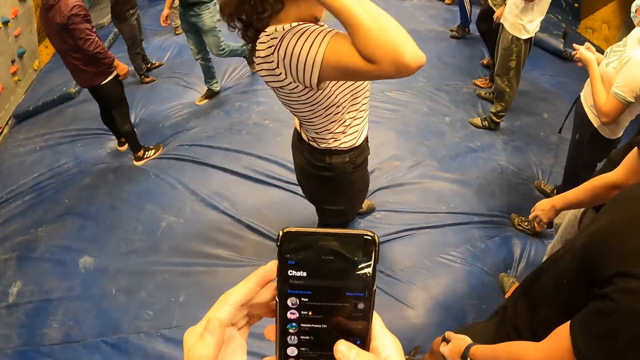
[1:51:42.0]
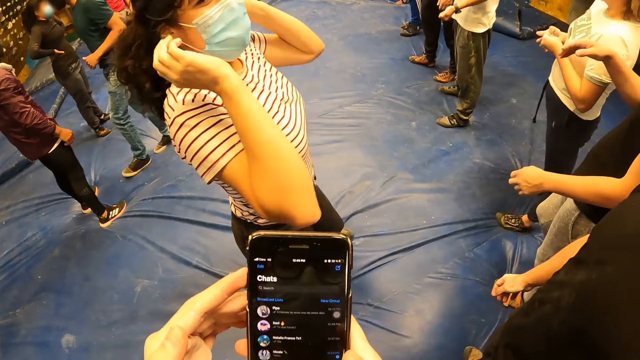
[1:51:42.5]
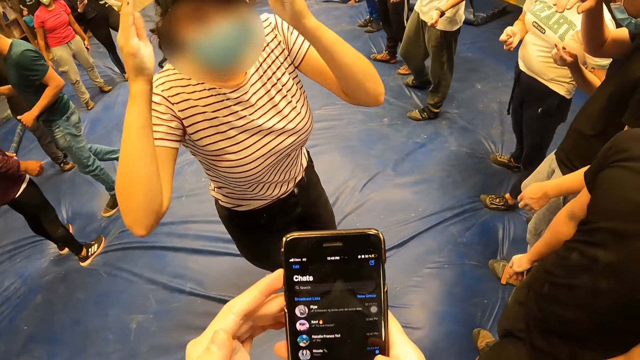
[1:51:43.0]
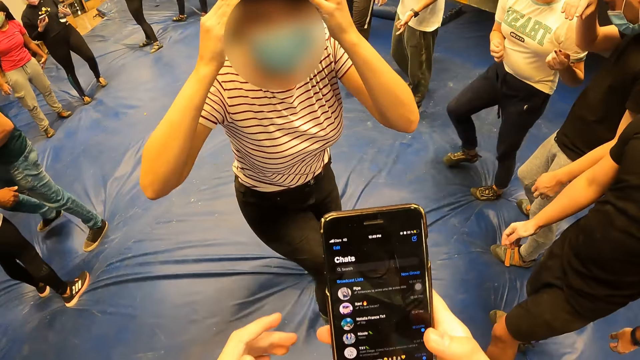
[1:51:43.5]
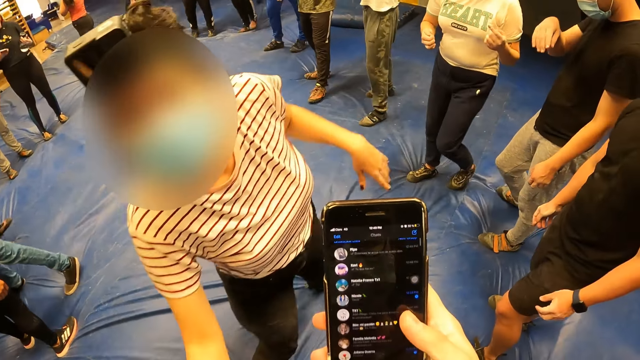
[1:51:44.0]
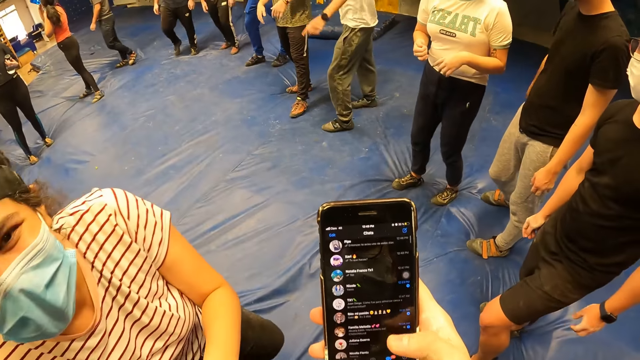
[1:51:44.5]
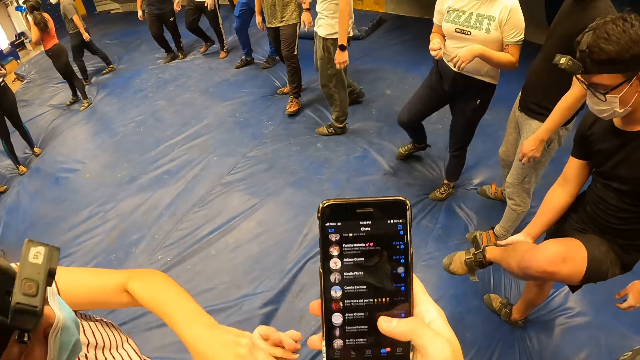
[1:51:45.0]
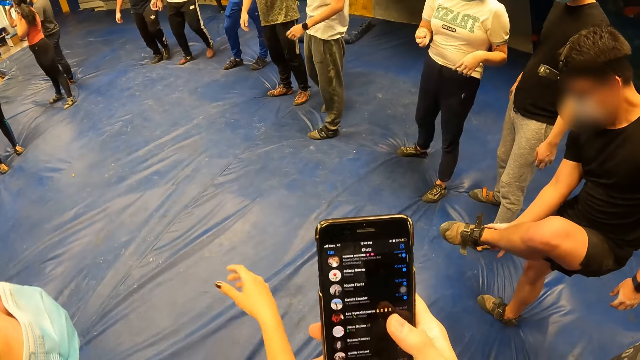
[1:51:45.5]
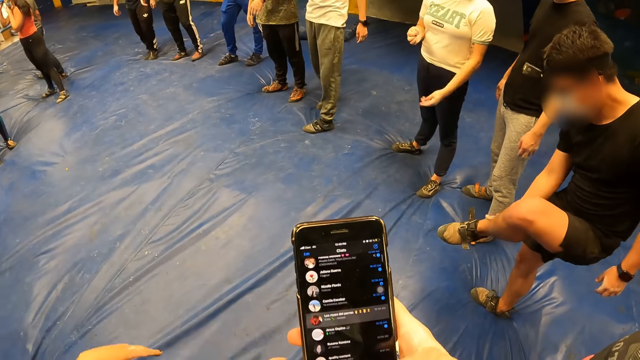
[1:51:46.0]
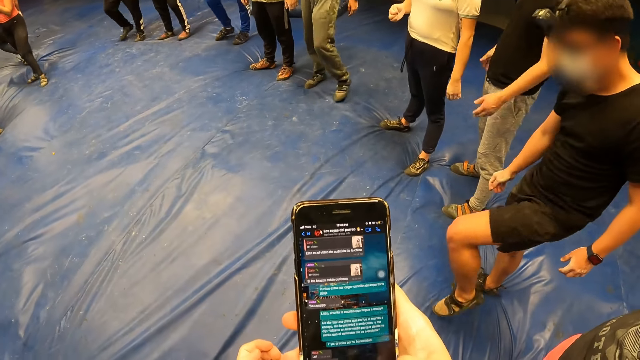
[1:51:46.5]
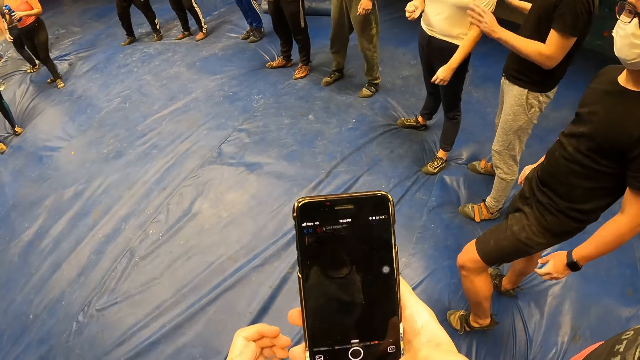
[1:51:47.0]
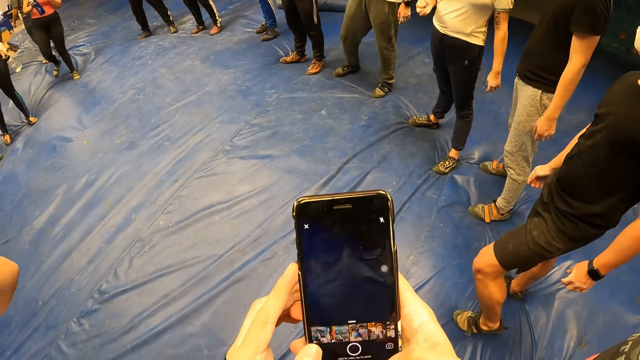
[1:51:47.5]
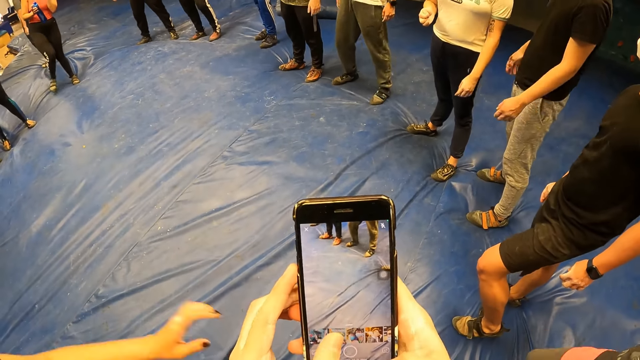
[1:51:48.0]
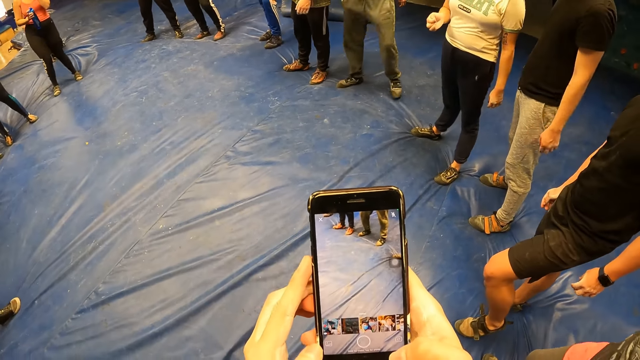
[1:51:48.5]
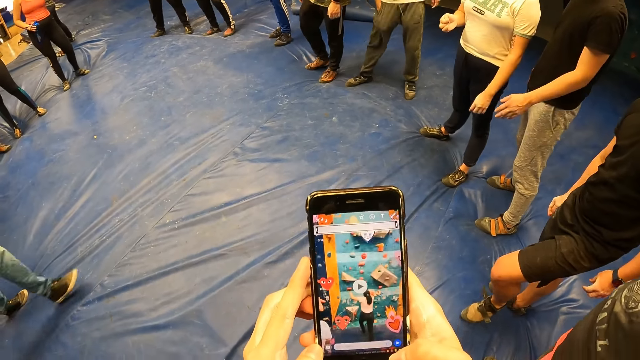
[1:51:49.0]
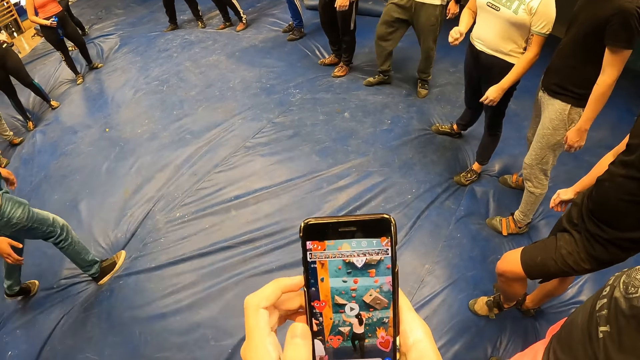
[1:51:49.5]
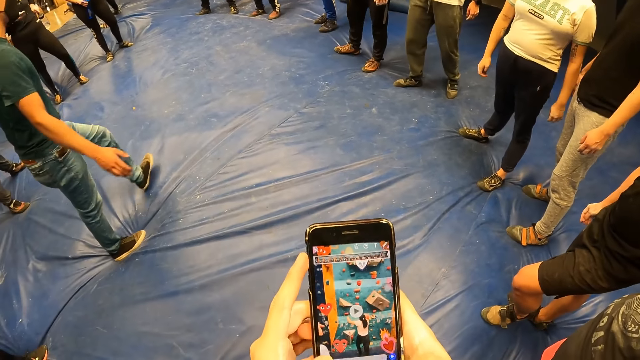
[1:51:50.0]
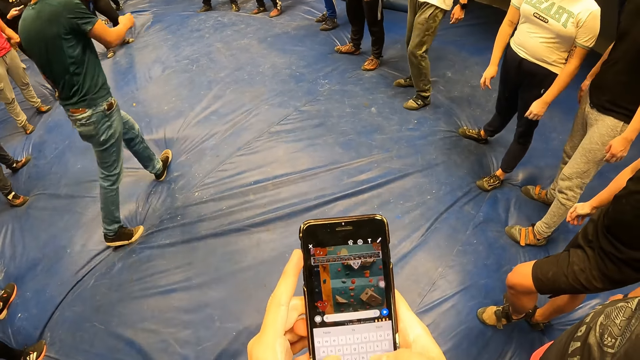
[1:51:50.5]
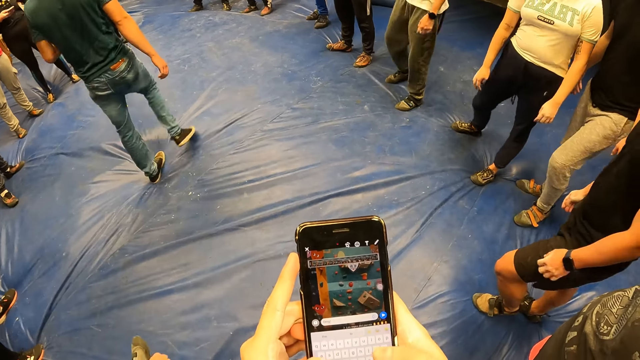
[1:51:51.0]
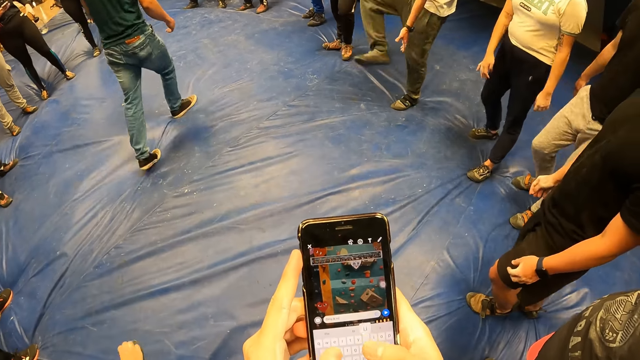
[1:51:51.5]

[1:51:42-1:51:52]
The camera wearer interacts with the woman. The woman touches her head with both hands. Another woman stands beside the camera wearer. The man touches his shoe with his right hand.

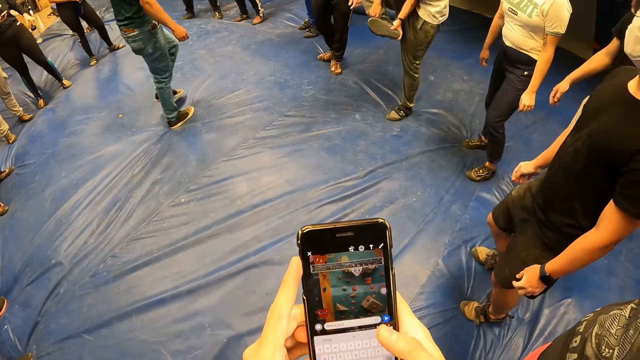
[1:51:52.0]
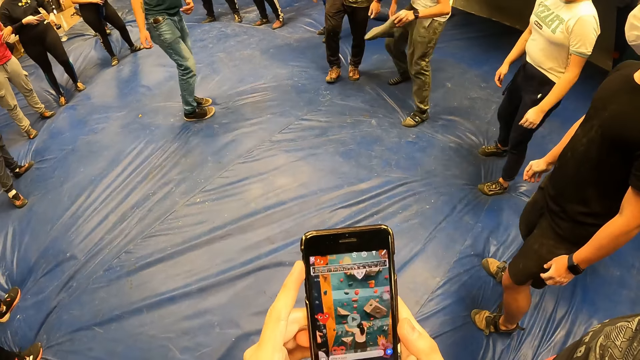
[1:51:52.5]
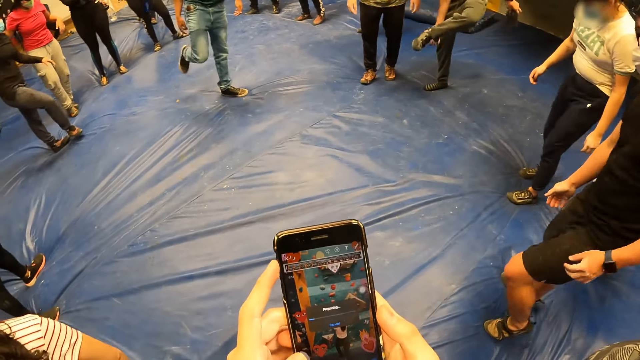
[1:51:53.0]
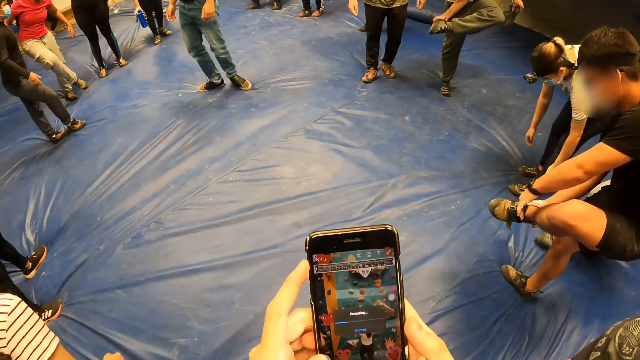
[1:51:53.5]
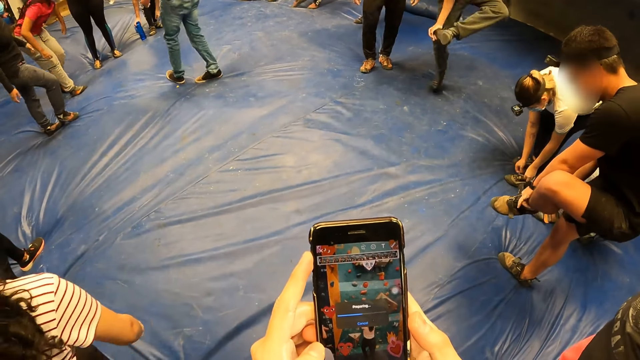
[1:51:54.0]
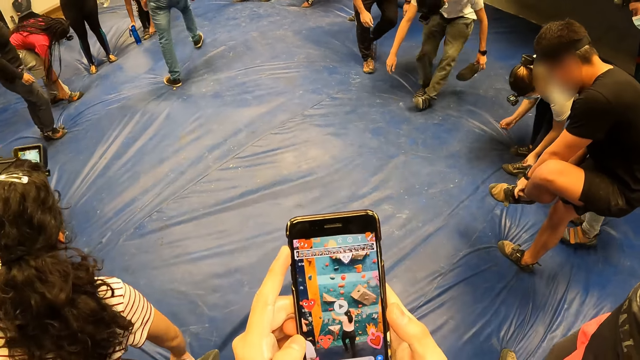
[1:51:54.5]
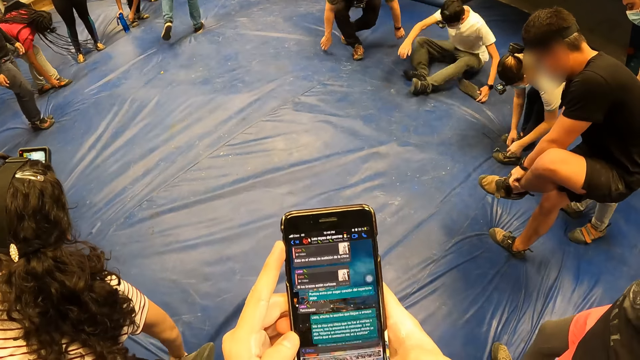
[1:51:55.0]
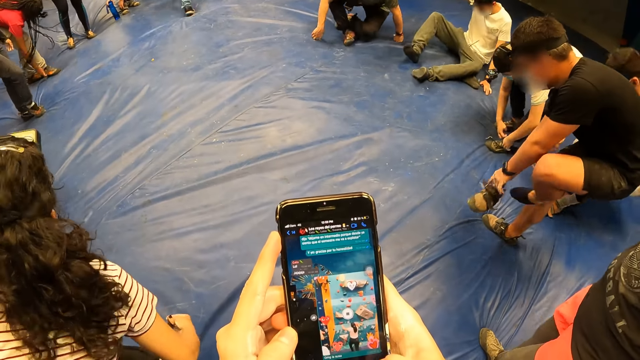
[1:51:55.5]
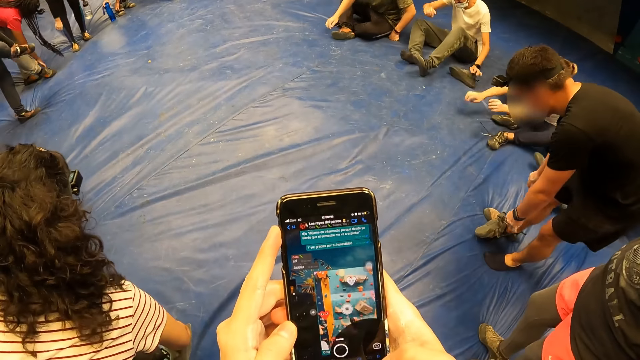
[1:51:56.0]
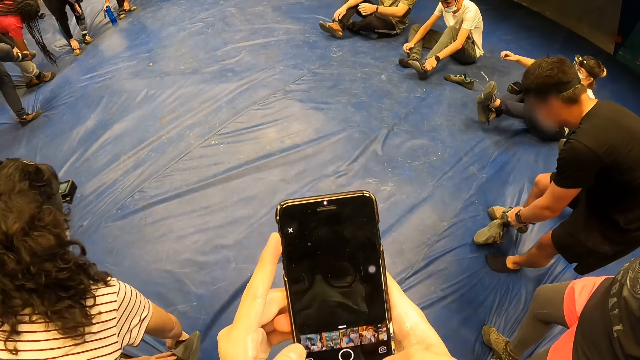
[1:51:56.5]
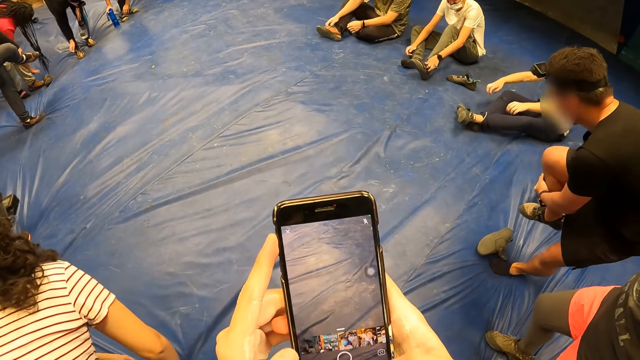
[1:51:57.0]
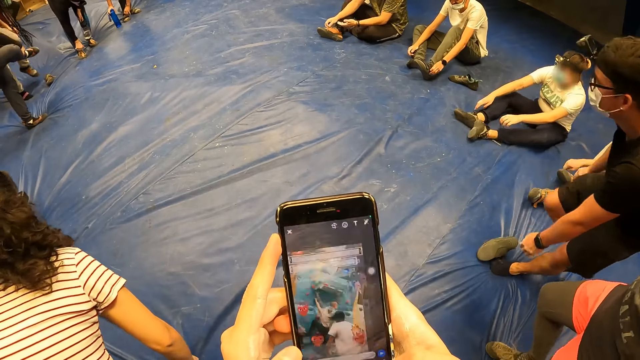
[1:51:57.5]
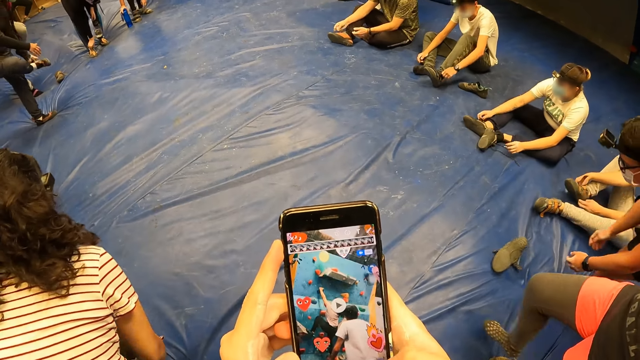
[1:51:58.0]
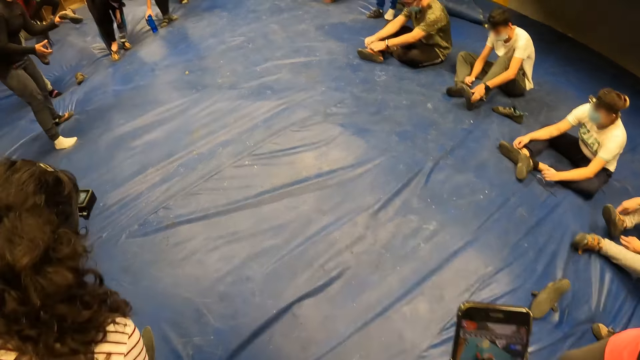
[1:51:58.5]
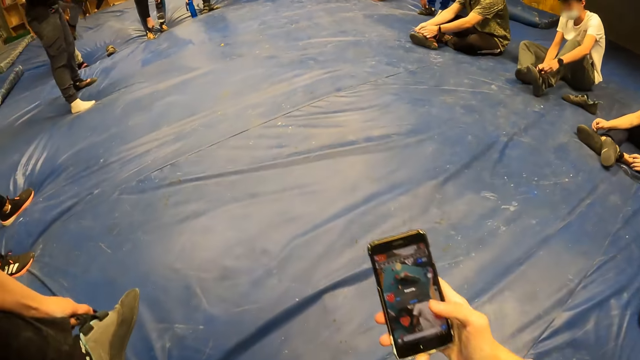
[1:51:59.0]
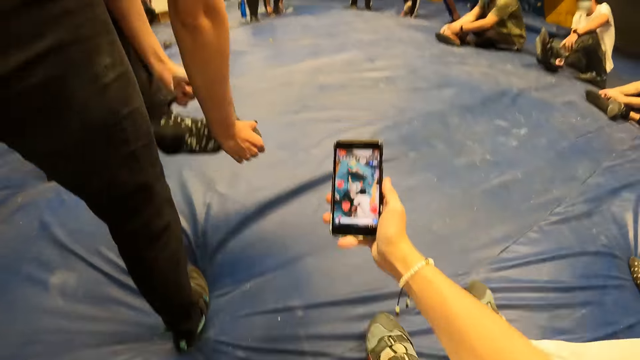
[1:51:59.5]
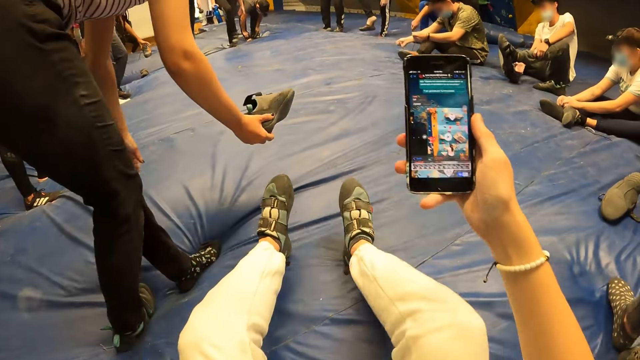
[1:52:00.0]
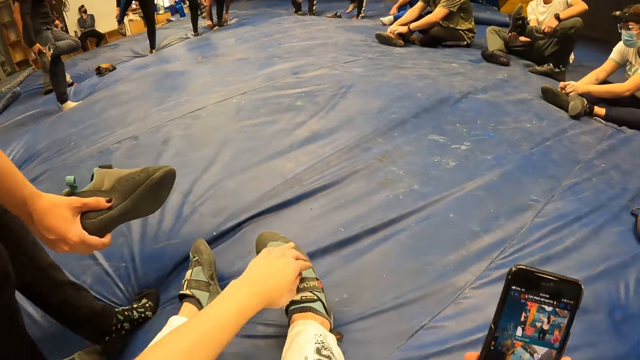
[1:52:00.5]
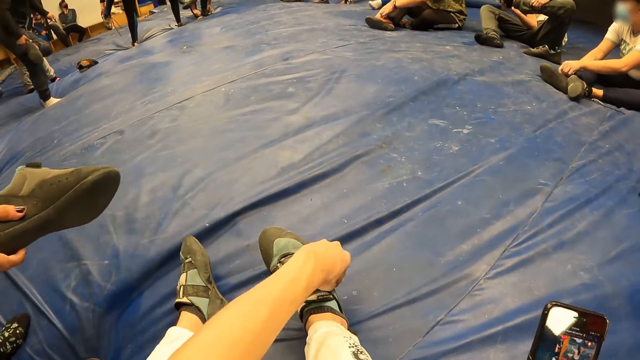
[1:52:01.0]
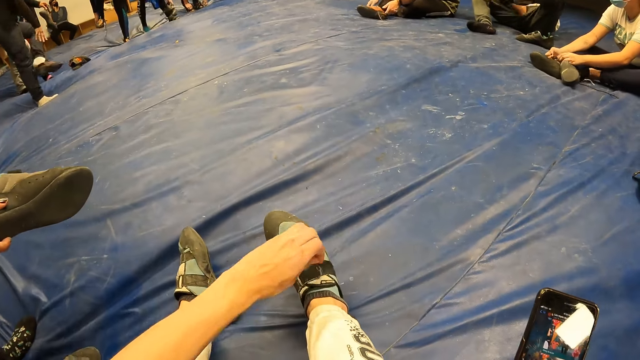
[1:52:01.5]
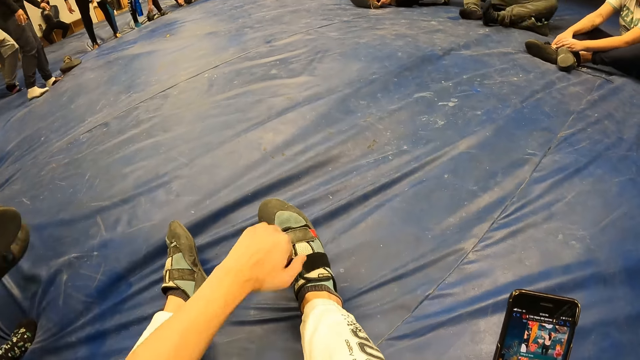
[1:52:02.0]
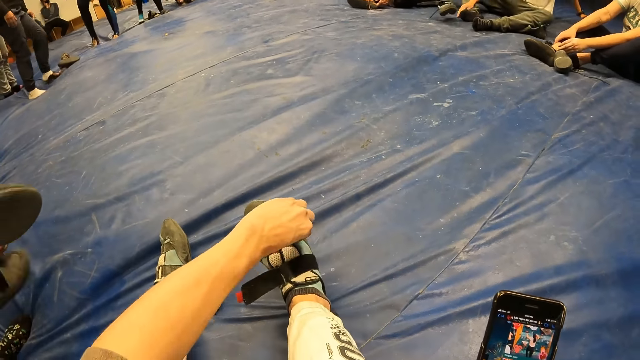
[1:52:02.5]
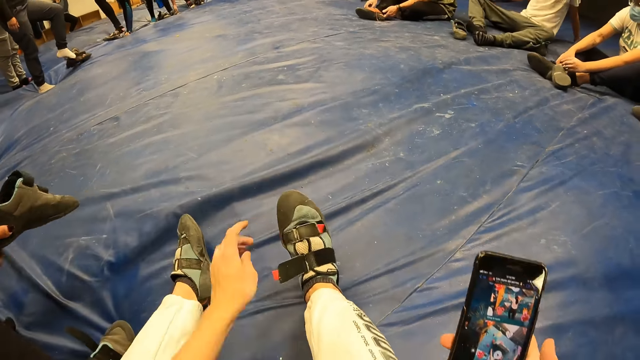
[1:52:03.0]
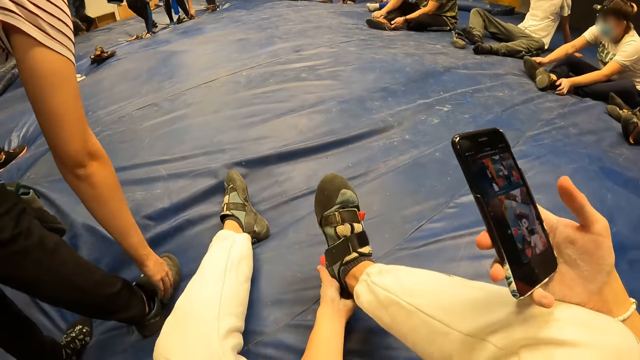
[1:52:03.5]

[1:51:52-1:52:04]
The woman unhooks a shoe on her right leg with her right hand. A man sits on the crash mat and unhooks a shoe on his left leg with his left hand. The woman takes off the shoe from her right leg with both hands. The camera wearer sits on the crash mat. The man holds his left leg with his left hand and takes off the shoe from his left leg with his right hand. The camera wearer takes off a shoe from her right leg with her left hand. She opens the shoe.
